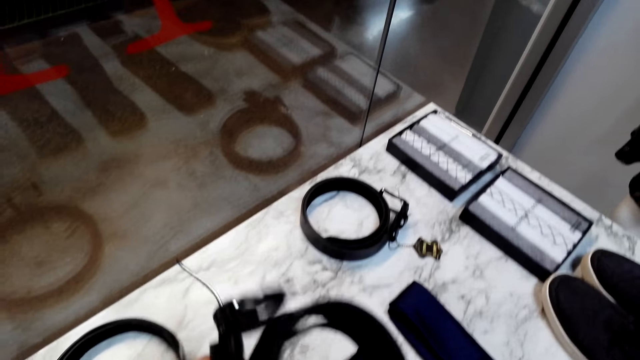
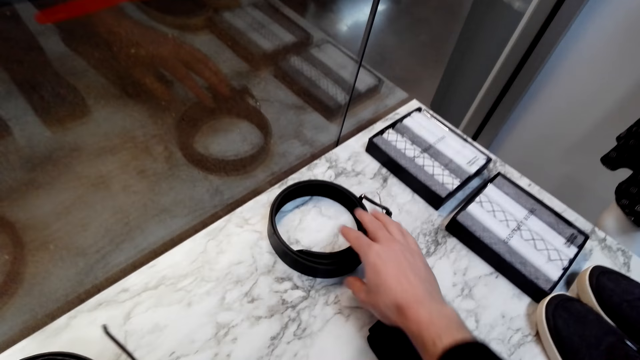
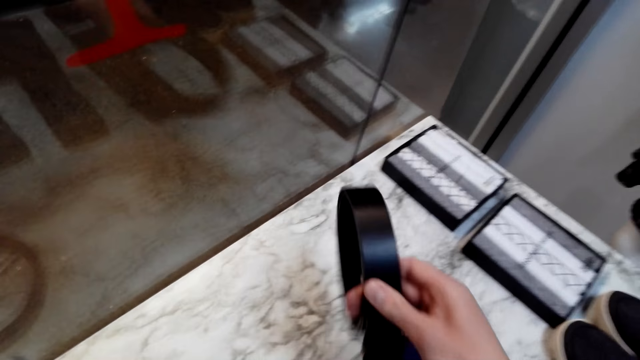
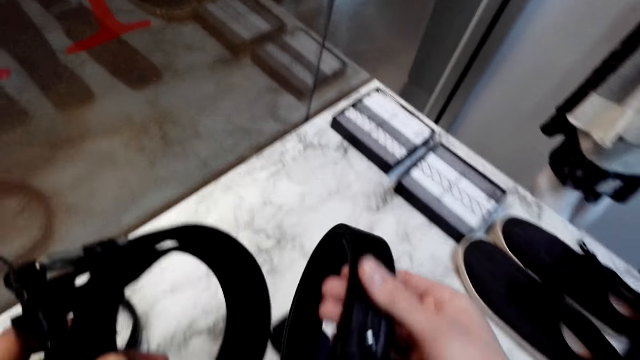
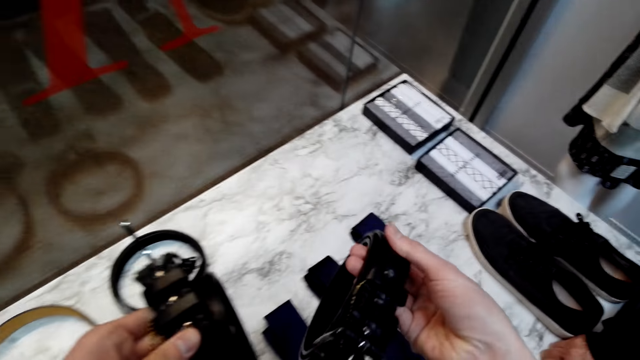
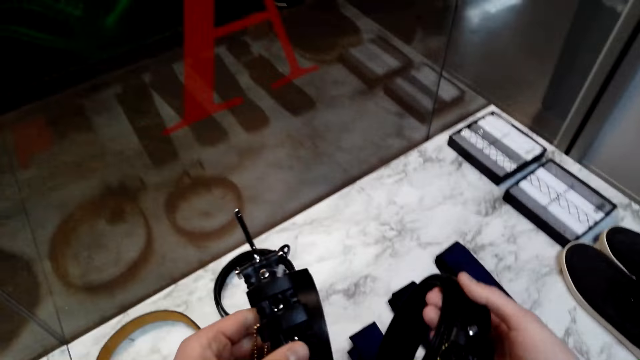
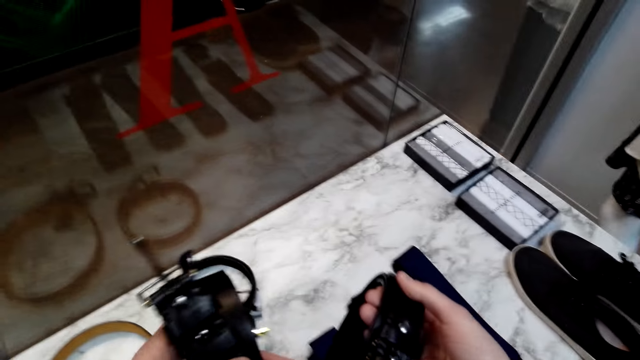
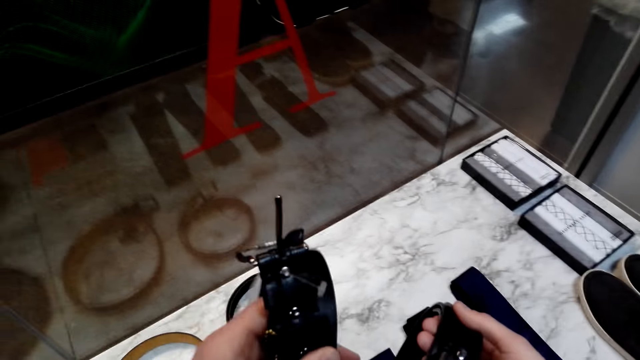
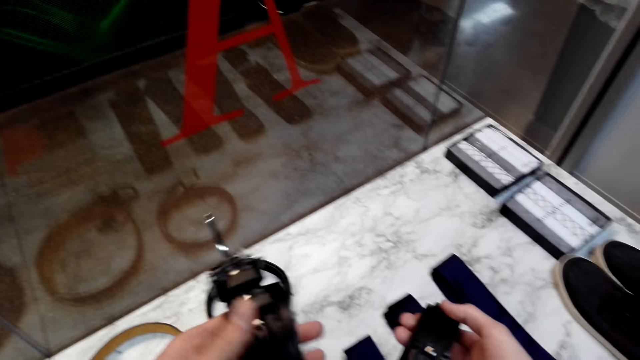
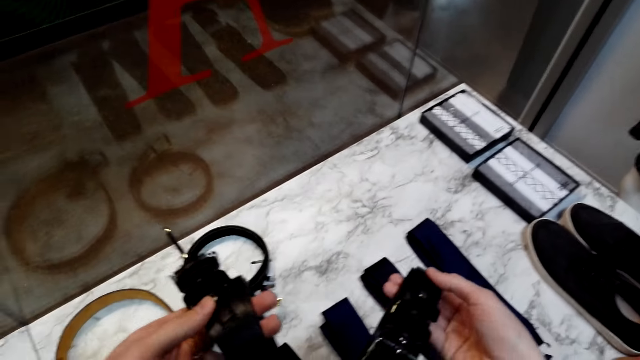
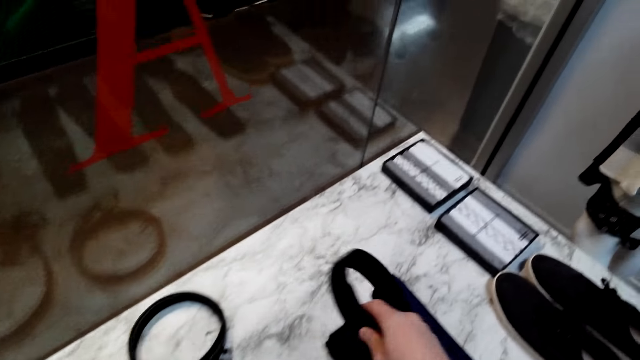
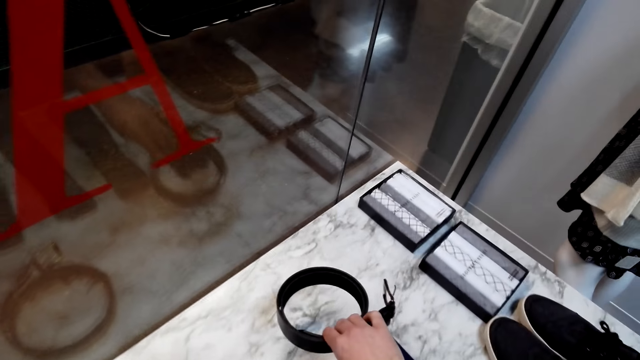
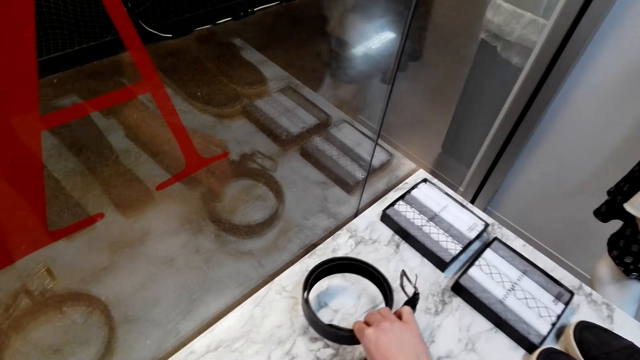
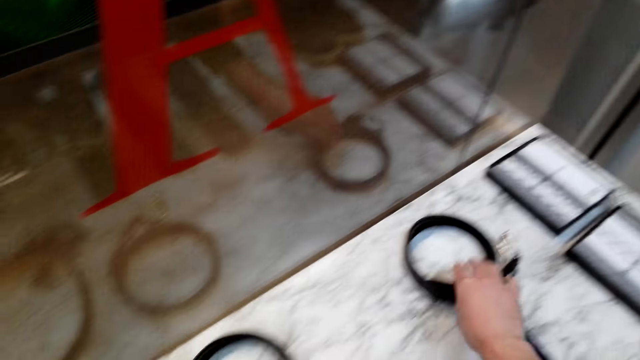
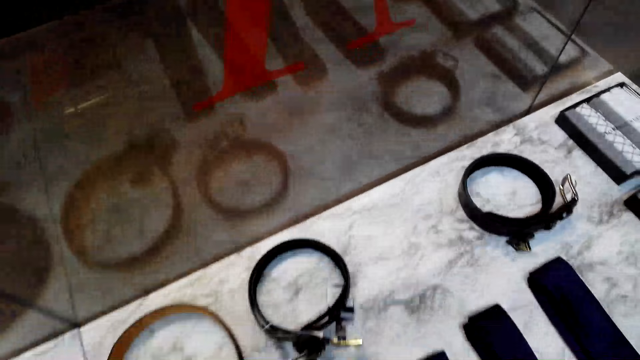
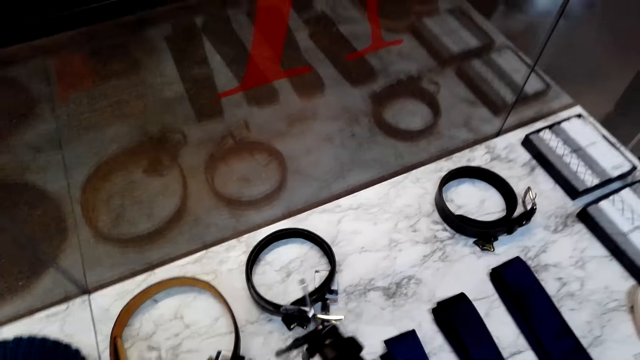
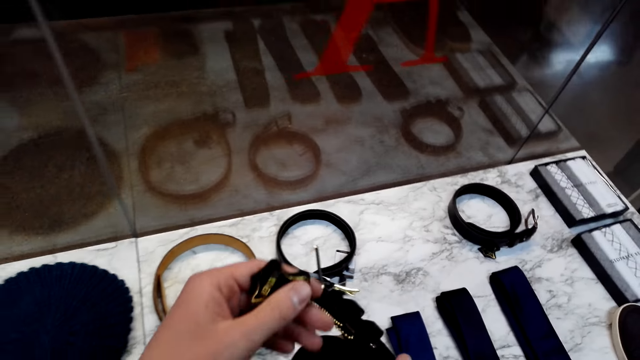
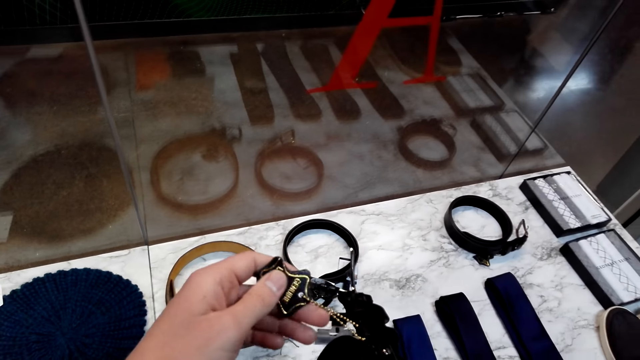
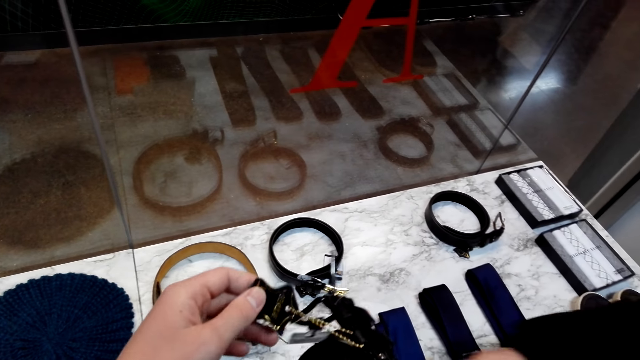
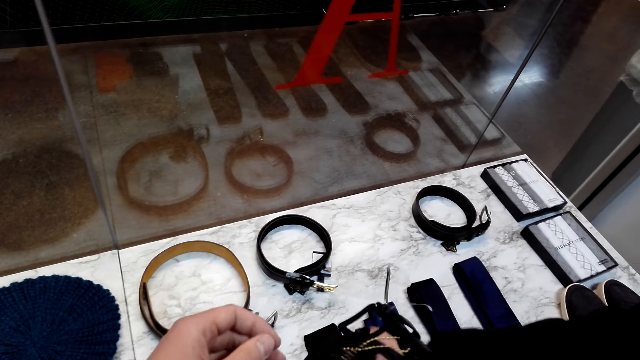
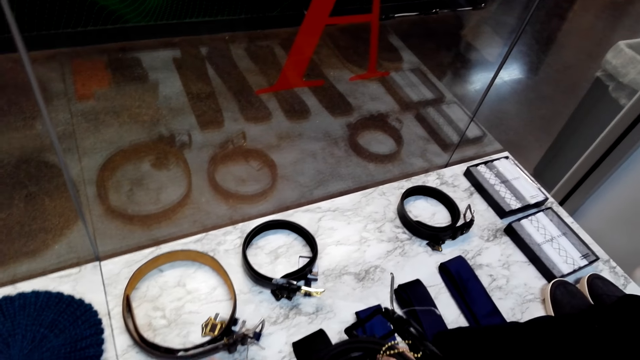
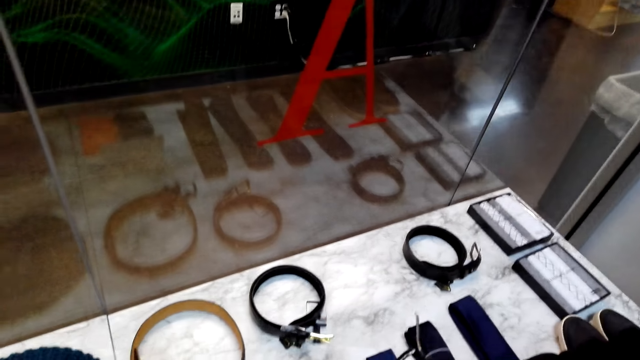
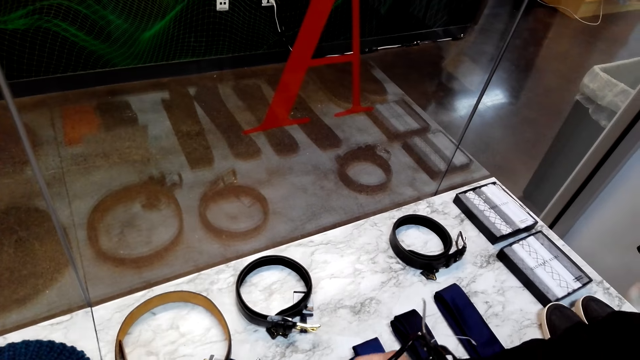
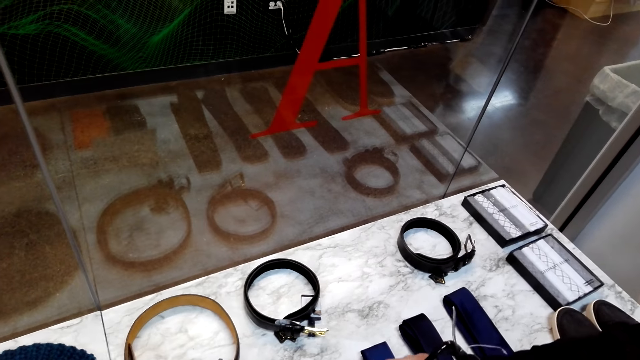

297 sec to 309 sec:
The camera wearer picks up a belt from the table. They turn the belt. They put the belt on the table. They inspect the belt in a hand. A woman holds a belt tag. The woman touches the belt.

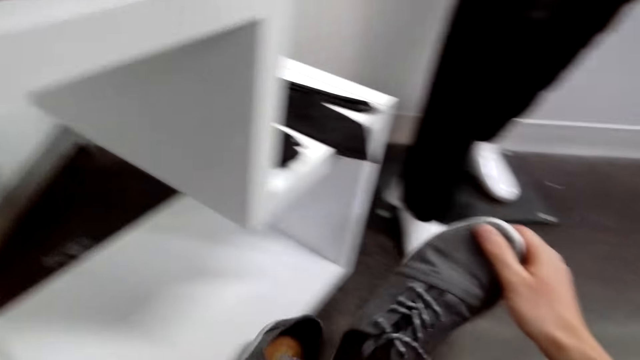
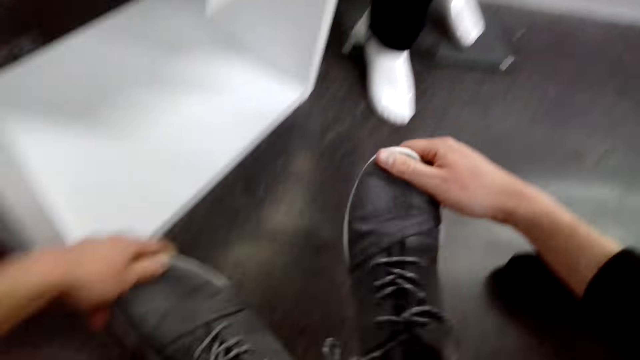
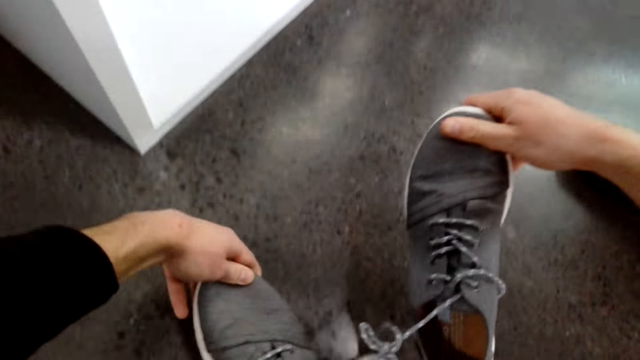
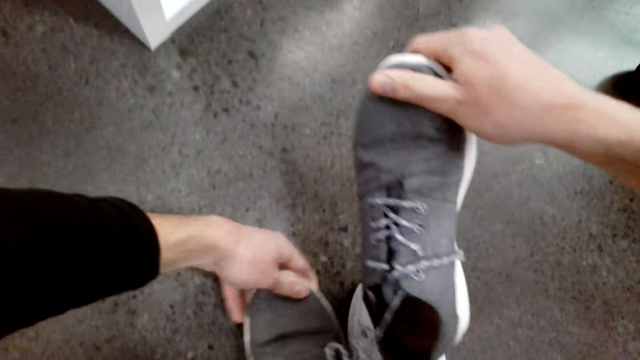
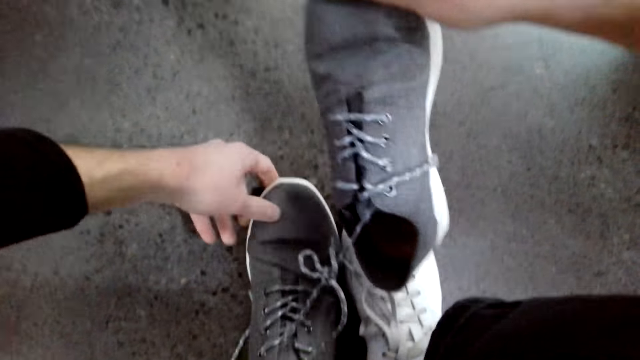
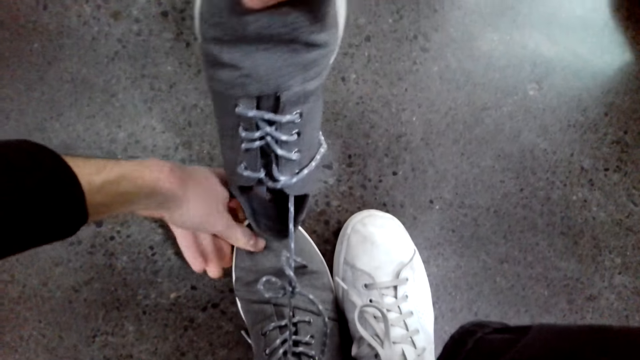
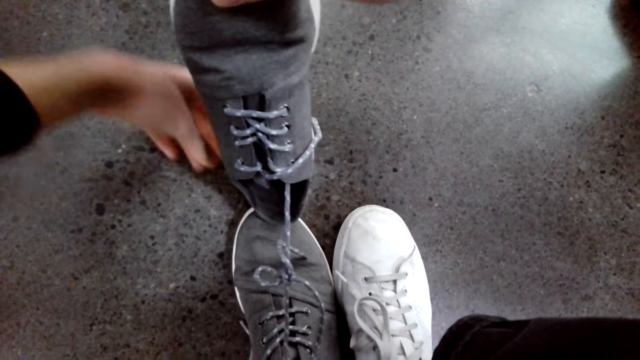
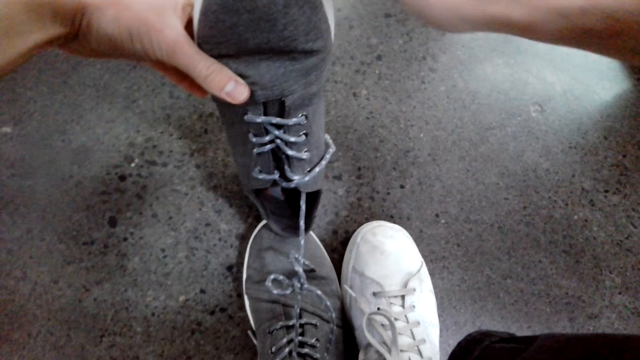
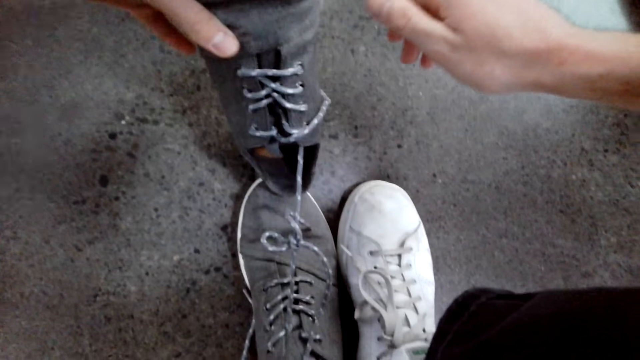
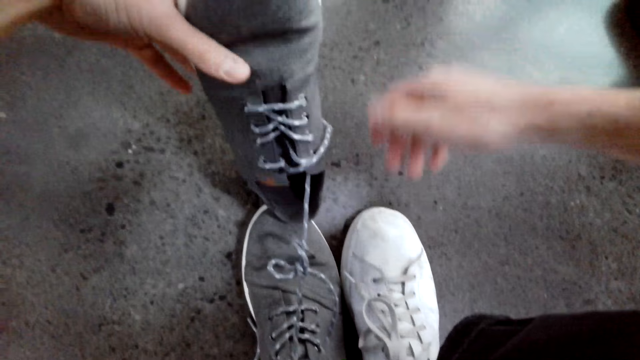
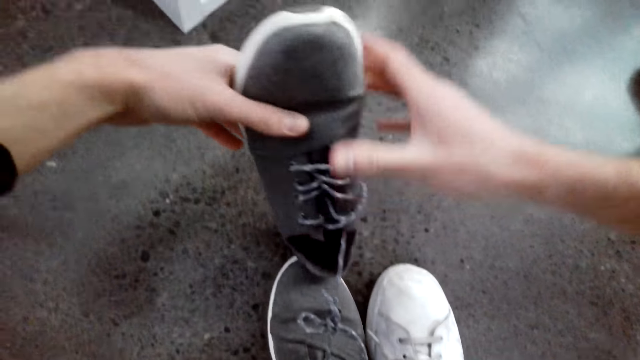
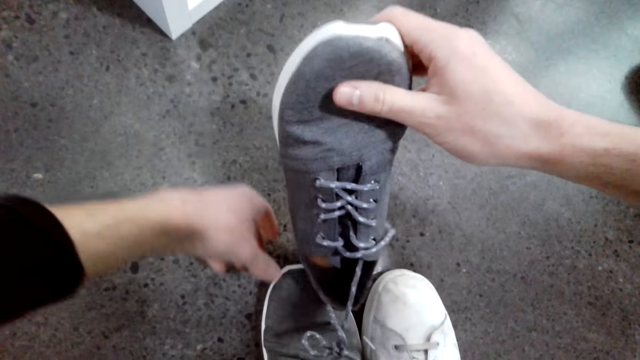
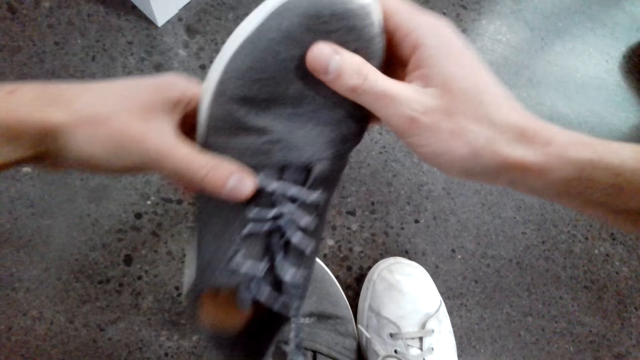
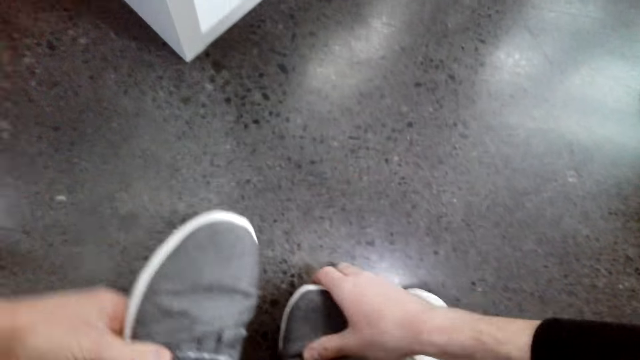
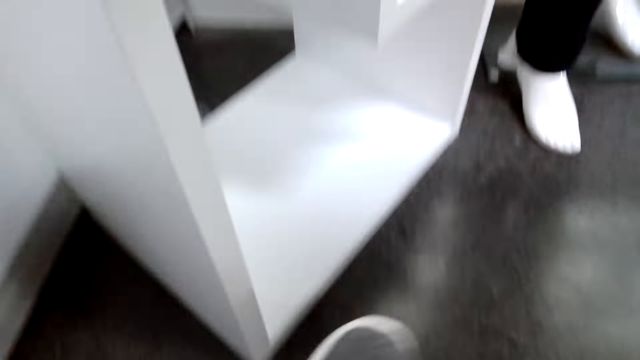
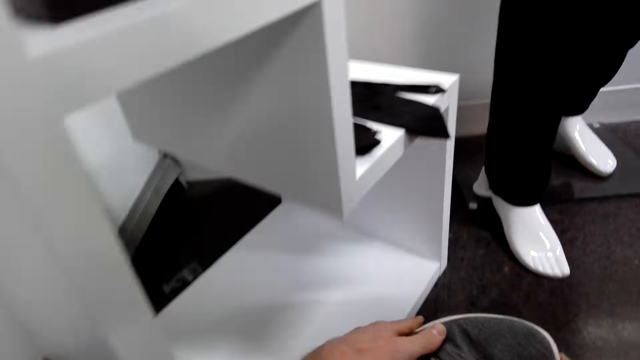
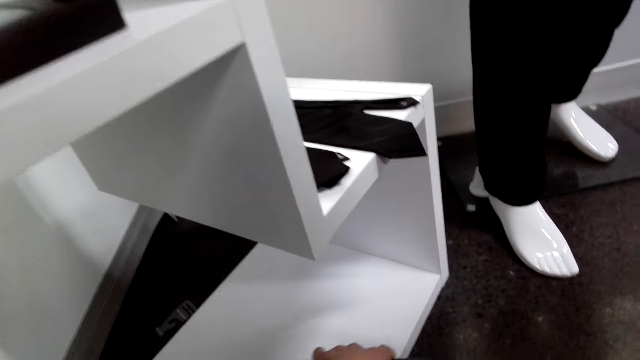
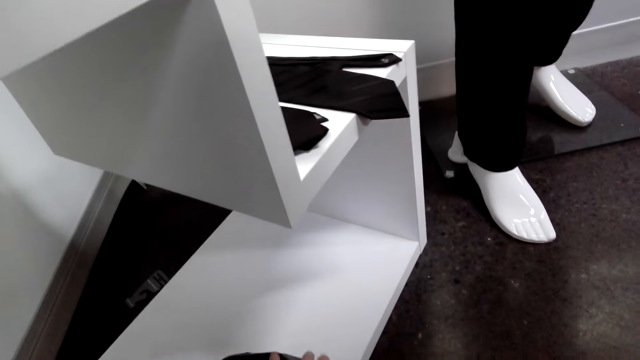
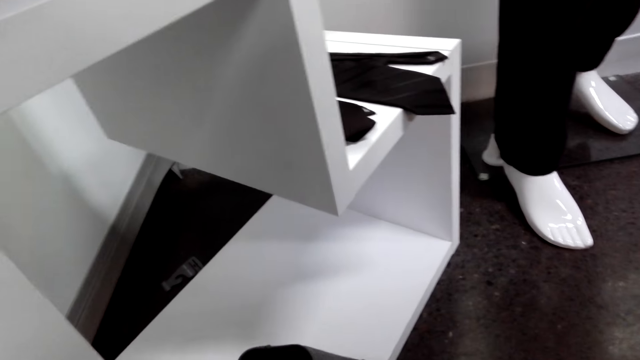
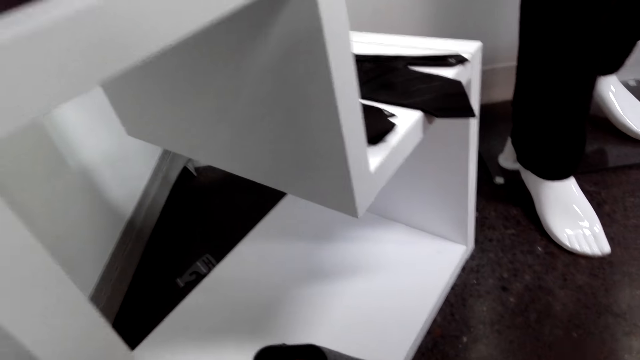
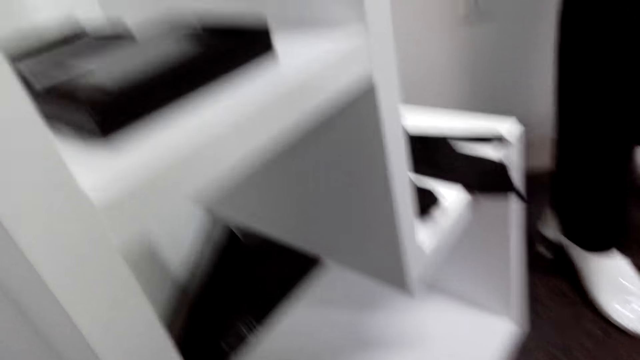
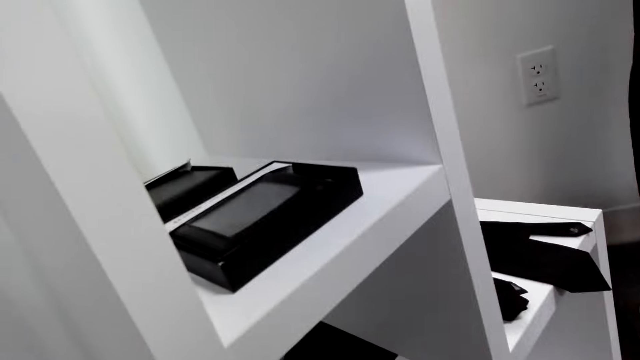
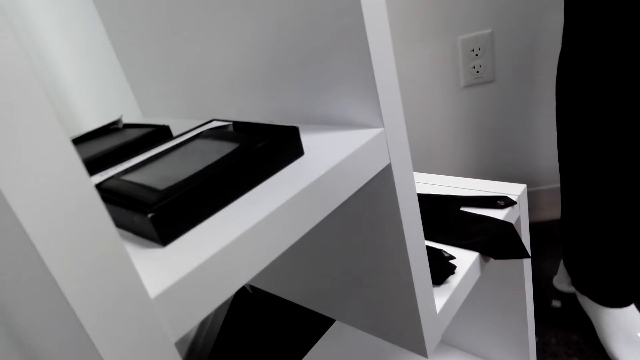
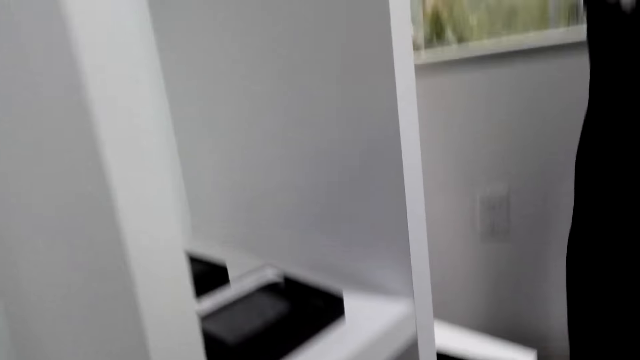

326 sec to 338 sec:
The camera wearer picks shoes on a display. They put a pair of shoes on the floor. They compare the shoes. They take the pair of shoes from the floor. They put the pair of shoes in the rack.
